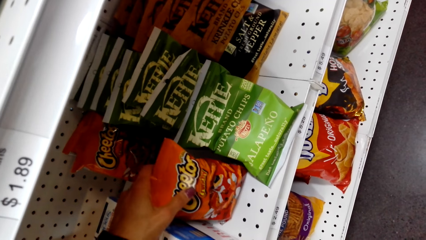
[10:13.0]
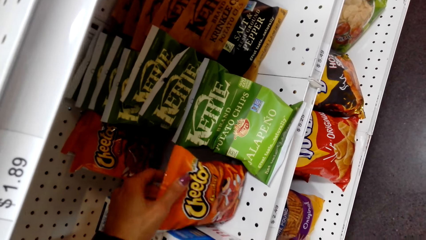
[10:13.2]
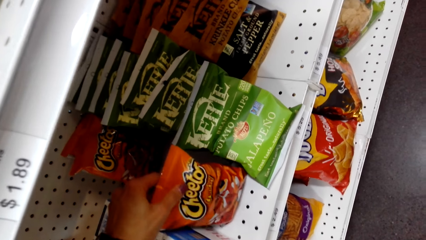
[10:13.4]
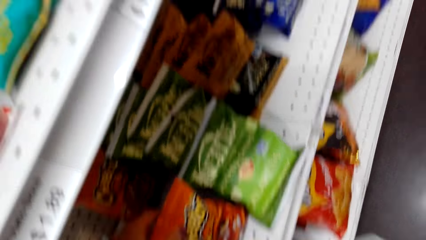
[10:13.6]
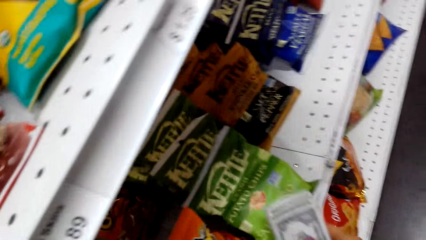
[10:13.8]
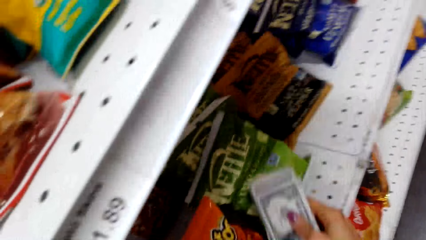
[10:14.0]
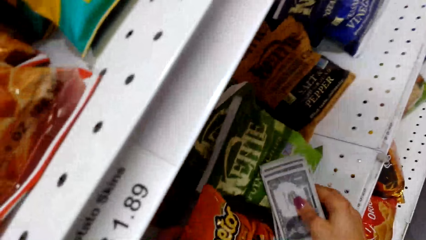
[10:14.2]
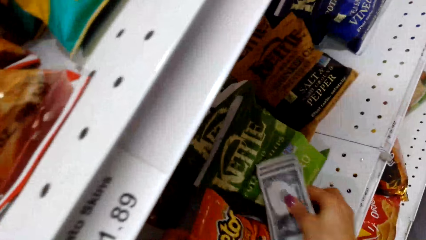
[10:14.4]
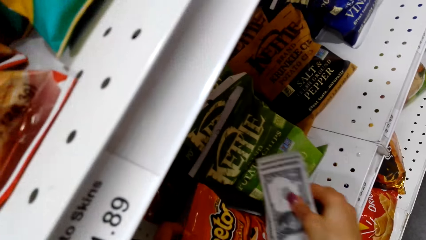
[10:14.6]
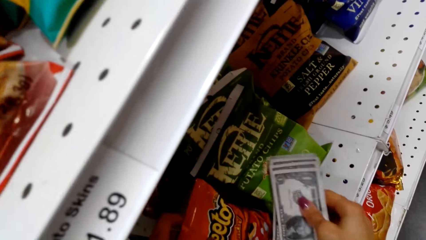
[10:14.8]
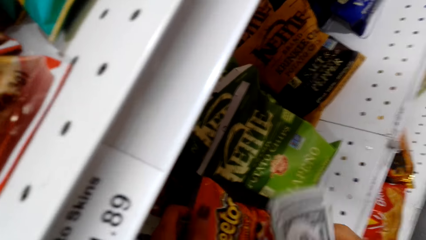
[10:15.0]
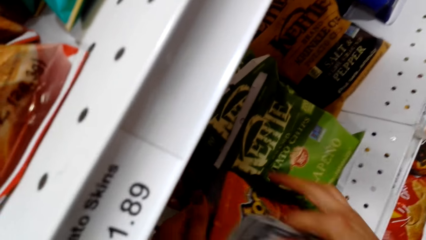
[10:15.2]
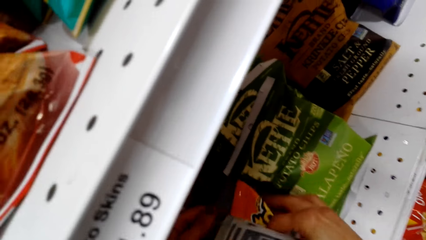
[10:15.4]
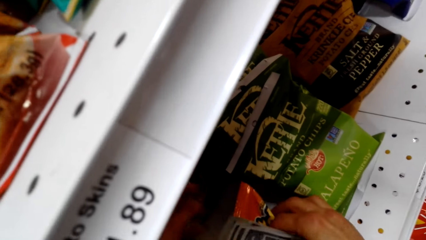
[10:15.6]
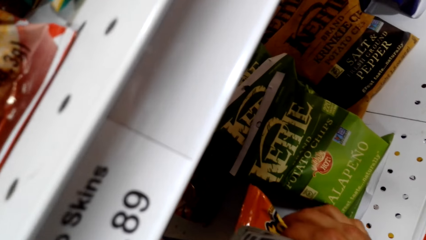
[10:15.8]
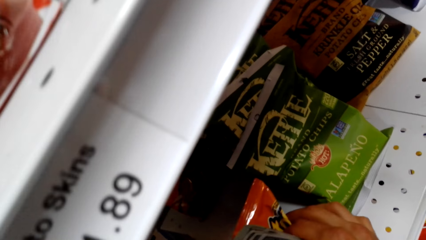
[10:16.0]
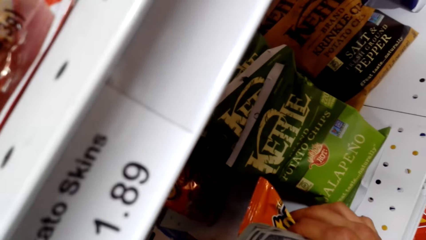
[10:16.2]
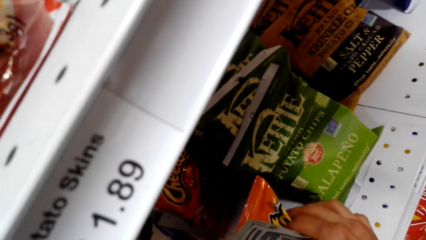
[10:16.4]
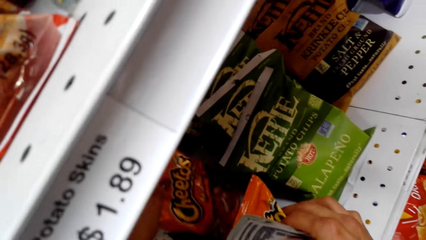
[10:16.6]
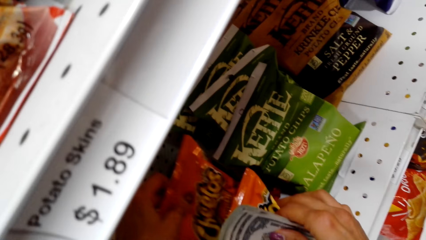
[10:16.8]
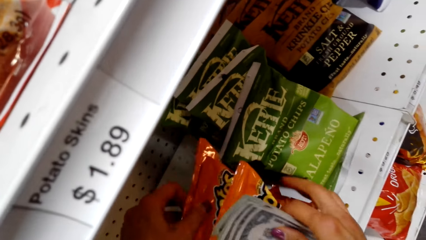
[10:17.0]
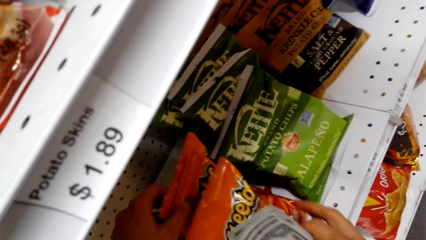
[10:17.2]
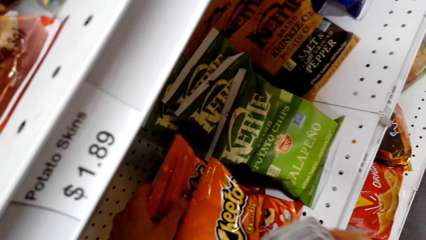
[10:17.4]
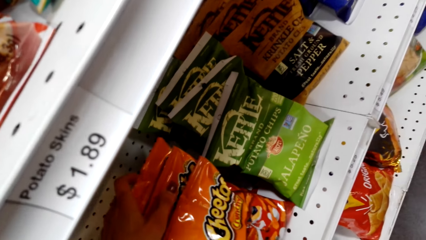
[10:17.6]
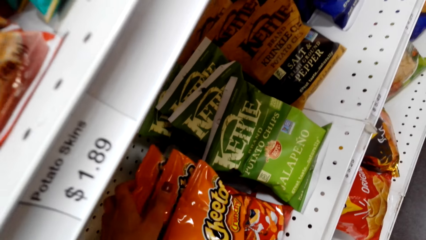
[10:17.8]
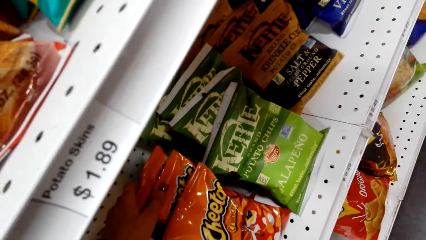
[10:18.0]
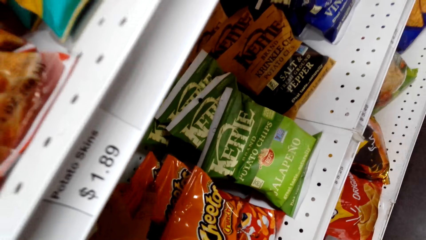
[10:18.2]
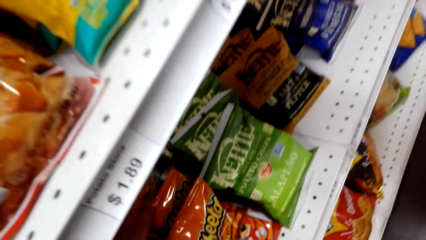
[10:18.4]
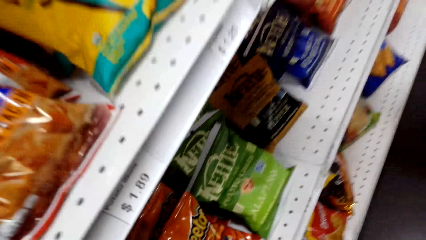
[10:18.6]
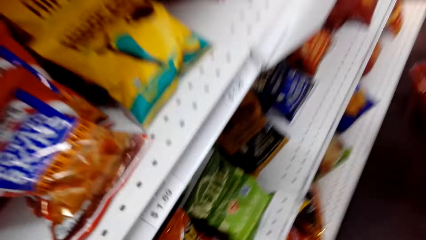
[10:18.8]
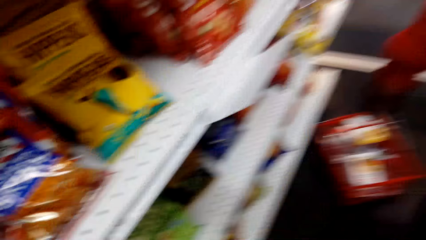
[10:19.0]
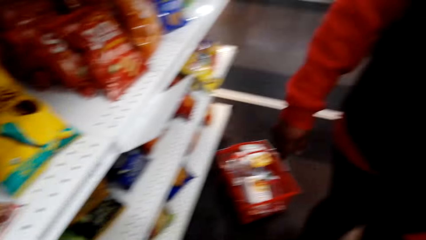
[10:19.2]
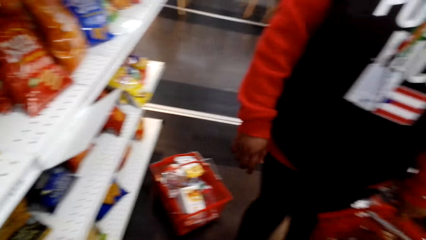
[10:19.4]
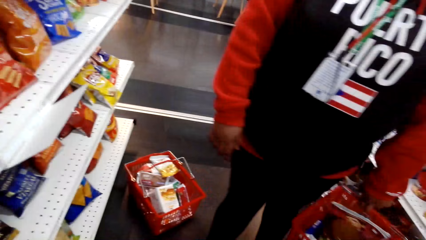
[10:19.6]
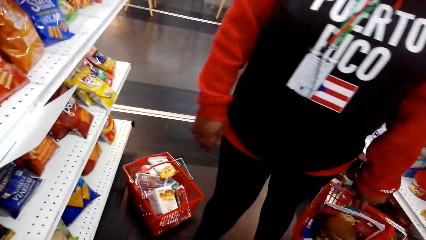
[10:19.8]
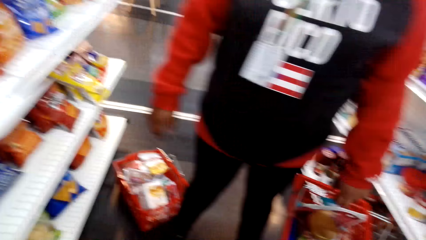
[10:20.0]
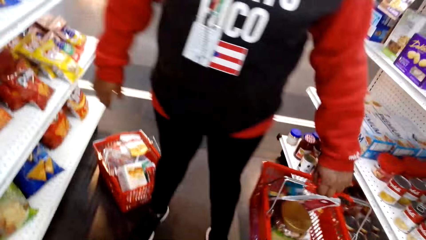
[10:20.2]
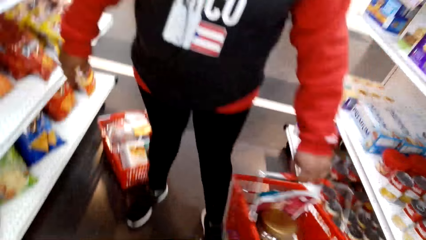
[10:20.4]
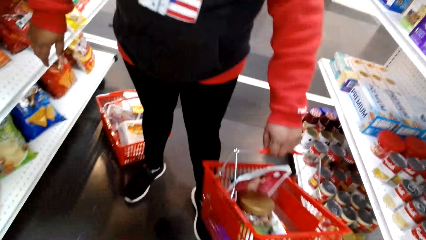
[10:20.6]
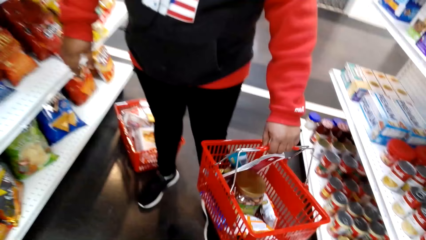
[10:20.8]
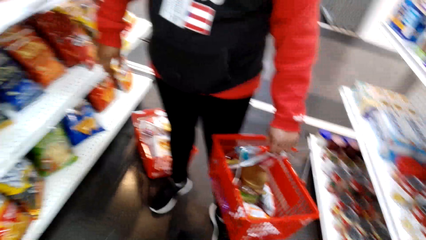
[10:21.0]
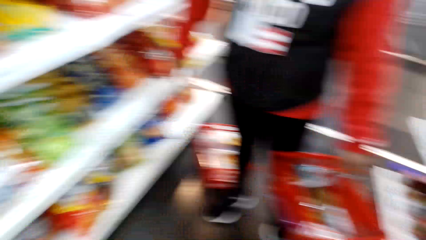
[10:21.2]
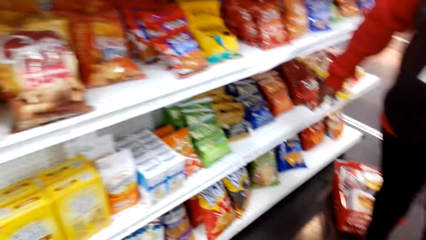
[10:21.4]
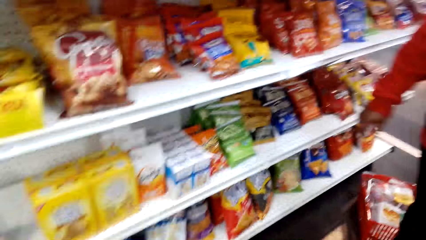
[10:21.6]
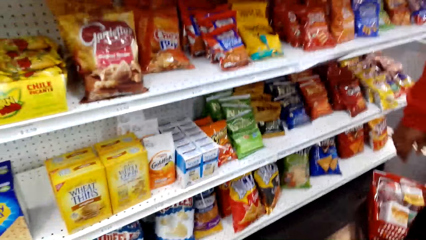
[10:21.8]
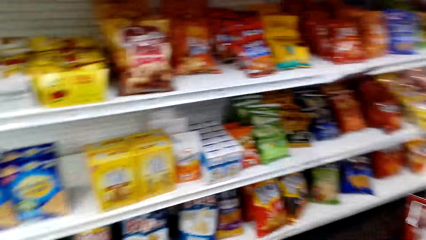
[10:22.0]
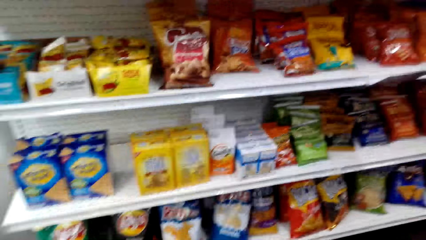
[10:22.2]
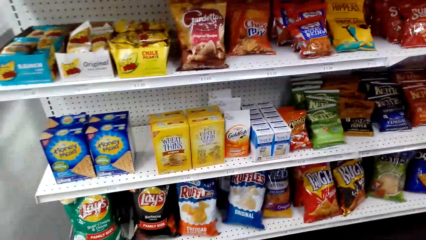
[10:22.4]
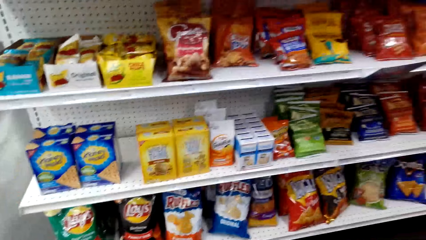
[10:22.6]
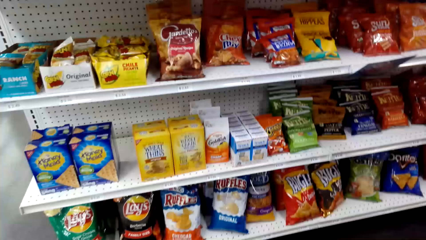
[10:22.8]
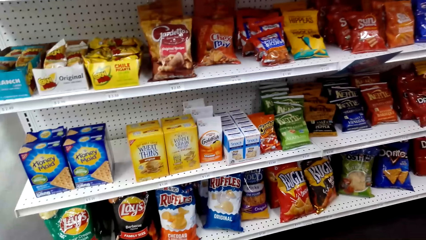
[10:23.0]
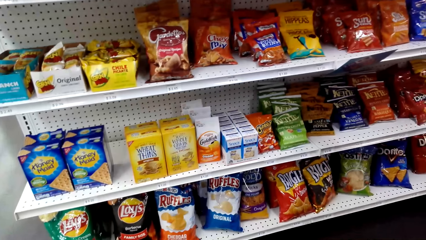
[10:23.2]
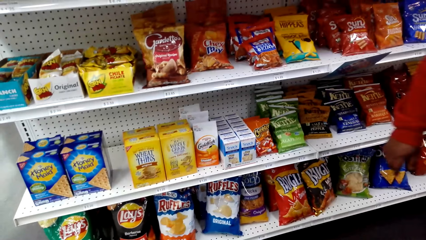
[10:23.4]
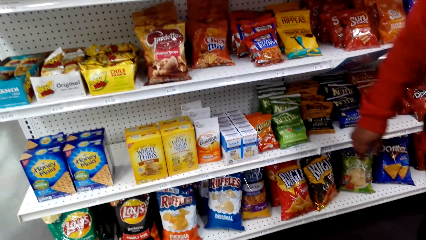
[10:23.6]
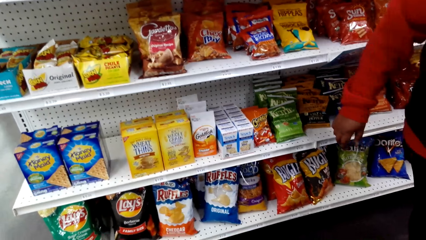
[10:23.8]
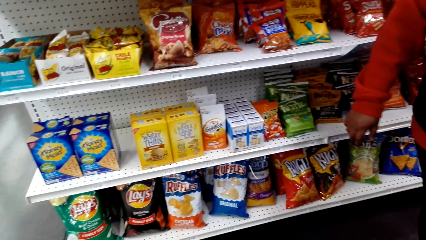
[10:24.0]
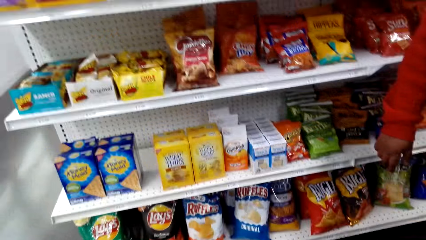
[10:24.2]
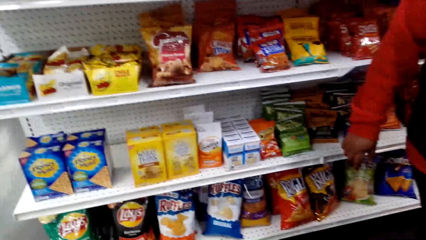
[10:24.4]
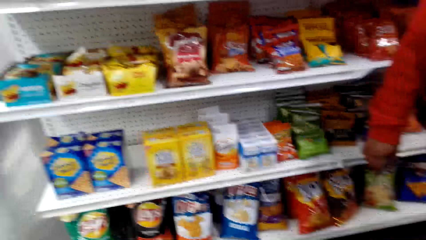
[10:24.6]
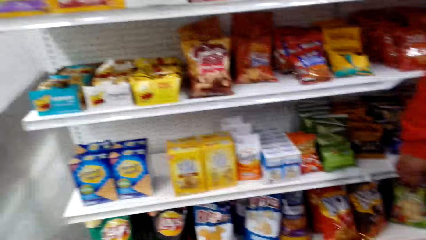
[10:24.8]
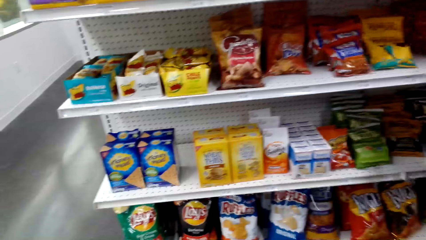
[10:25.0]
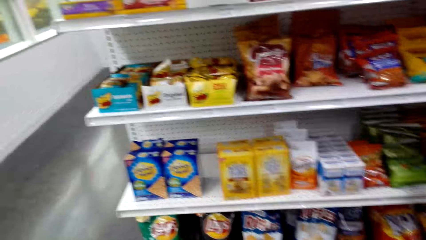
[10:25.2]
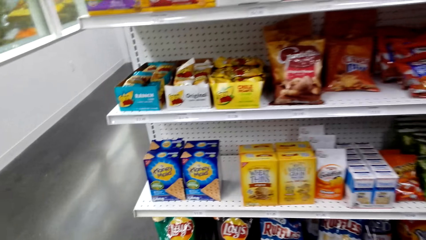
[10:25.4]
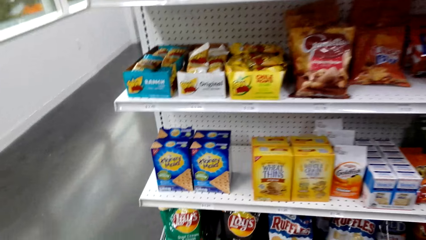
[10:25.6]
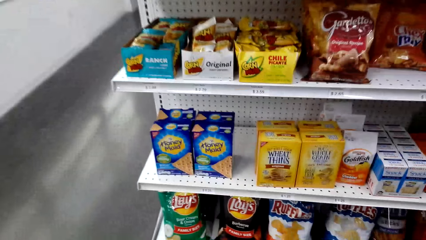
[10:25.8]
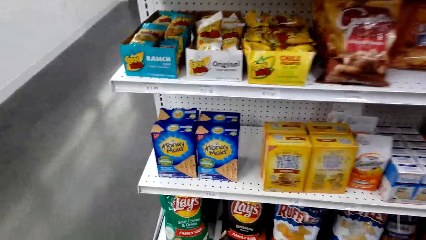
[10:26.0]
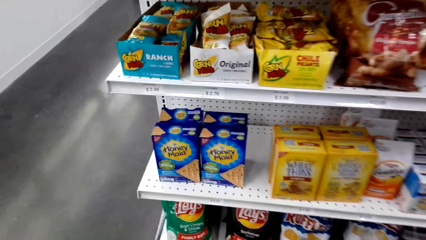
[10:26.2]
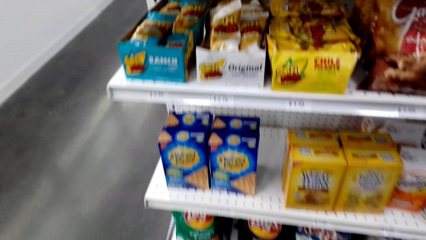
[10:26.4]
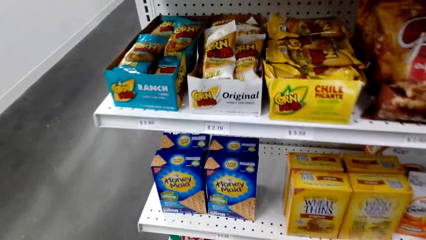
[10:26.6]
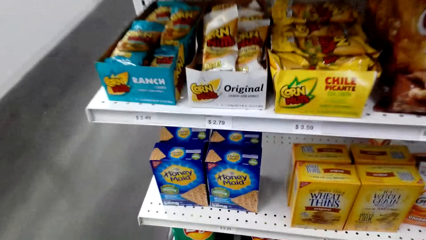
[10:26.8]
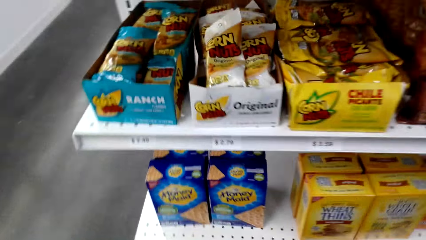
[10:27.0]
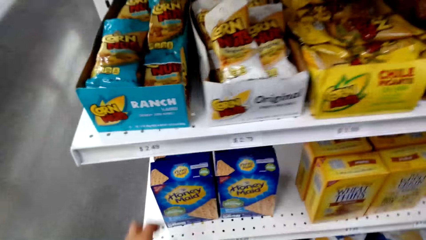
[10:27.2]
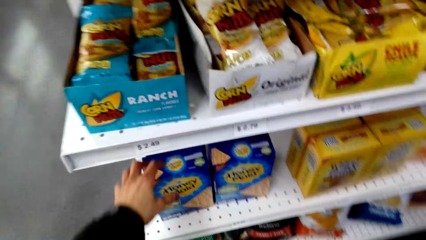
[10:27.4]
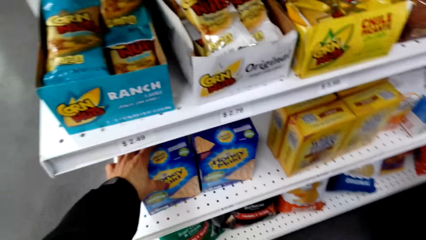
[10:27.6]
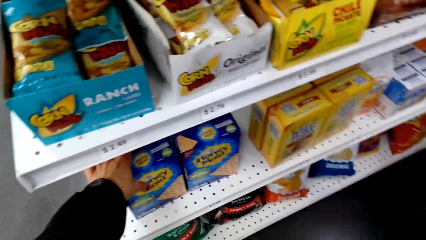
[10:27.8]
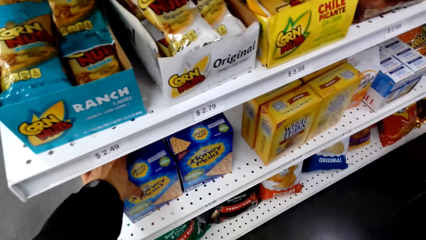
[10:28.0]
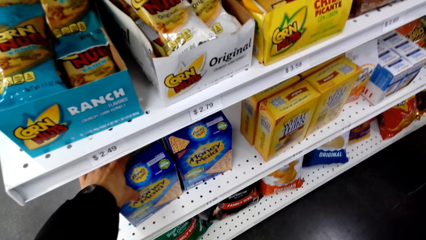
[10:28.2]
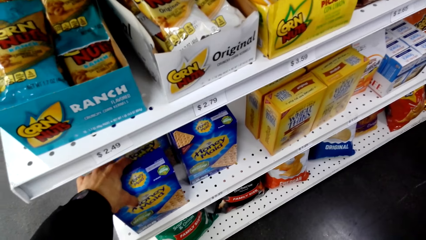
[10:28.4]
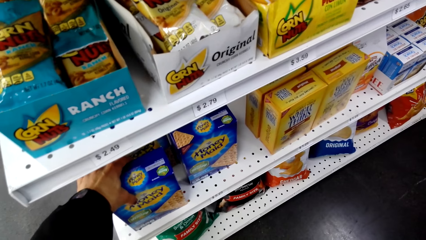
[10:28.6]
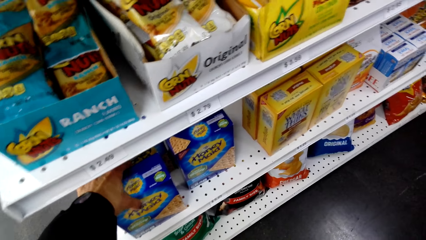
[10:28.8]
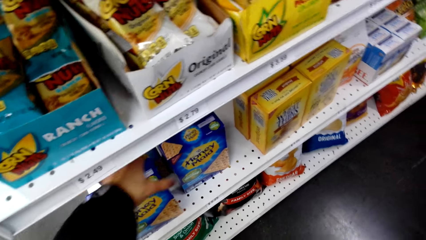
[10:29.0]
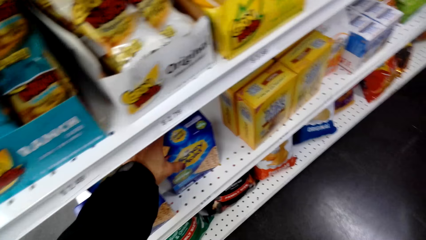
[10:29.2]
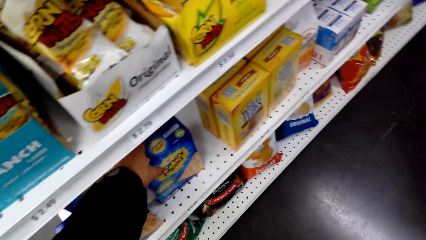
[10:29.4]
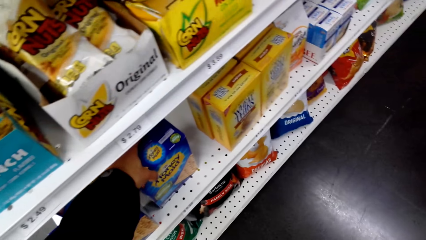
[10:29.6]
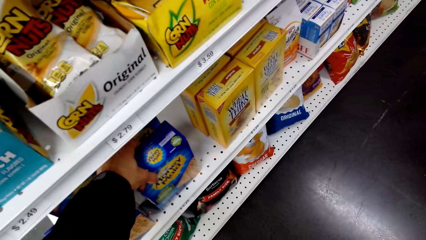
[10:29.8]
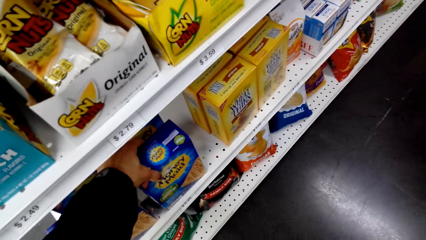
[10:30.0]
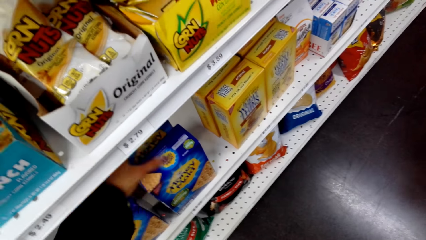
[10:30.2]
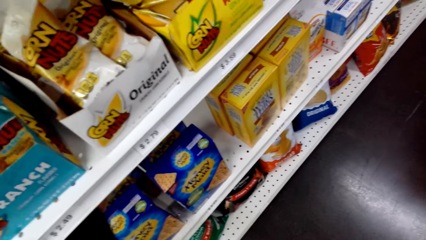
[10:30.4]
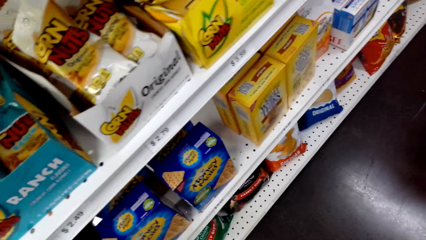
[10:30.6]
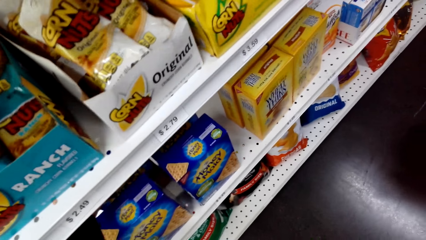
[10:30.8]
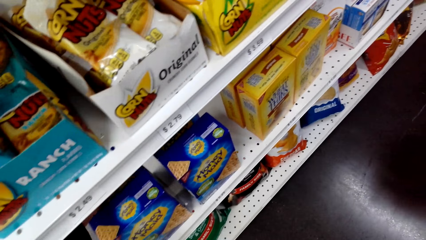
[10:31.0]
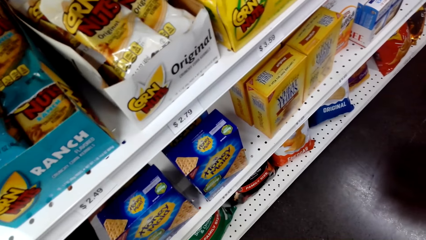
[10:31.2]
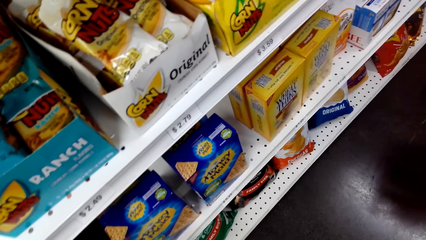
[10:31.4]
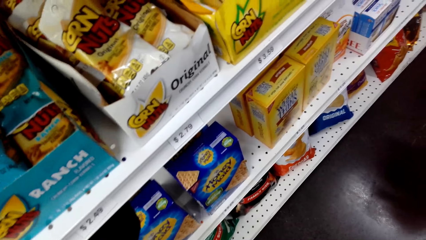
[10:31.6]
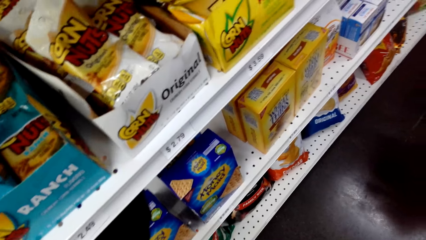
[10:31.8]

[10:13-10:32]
The camera wearer pulls a packet of something. They arrange Cheetos from the shelf. A woman sways the shopping basket. The camera wearer looks at the shelf. They hold the Honey Maid. They arrange the Honey Maid. They move something.
